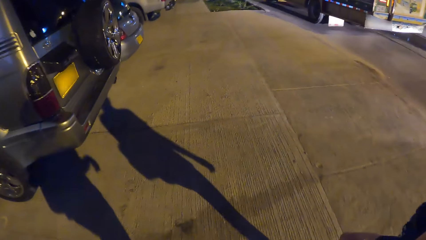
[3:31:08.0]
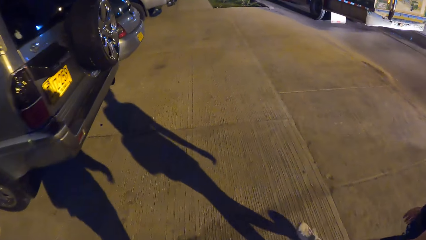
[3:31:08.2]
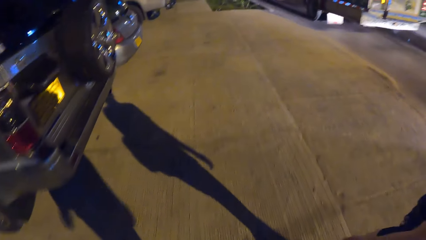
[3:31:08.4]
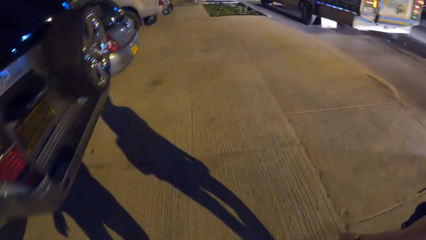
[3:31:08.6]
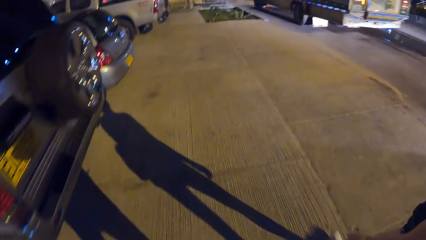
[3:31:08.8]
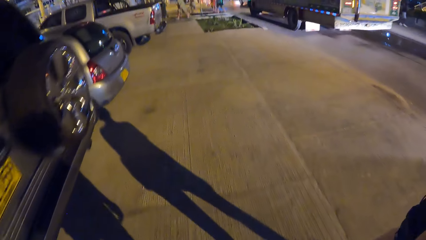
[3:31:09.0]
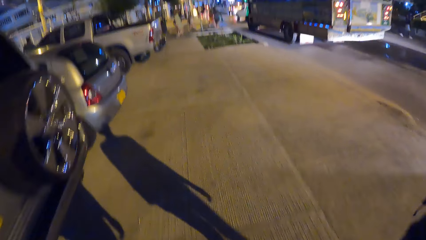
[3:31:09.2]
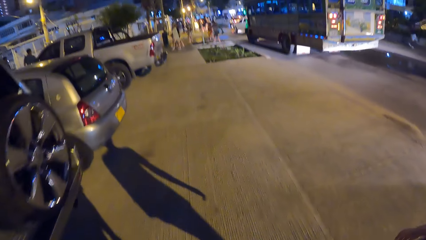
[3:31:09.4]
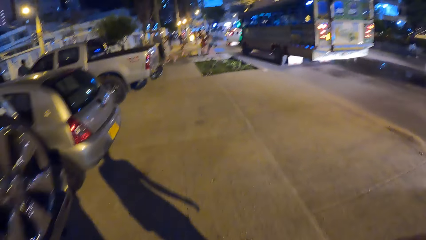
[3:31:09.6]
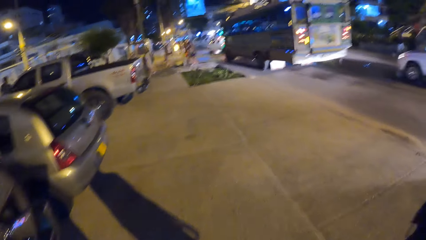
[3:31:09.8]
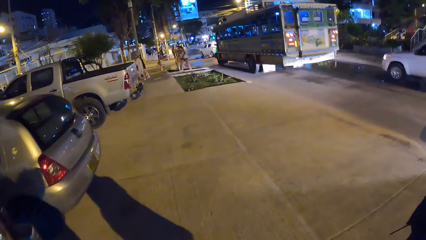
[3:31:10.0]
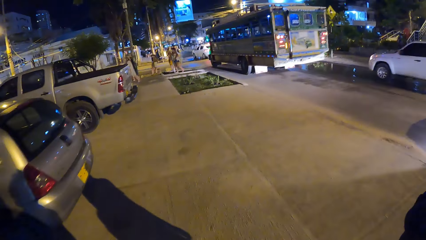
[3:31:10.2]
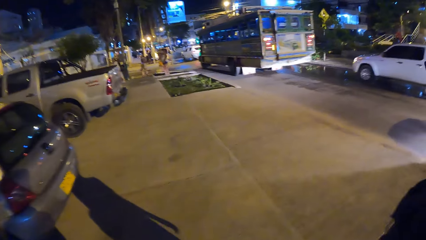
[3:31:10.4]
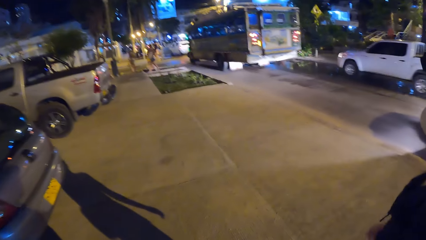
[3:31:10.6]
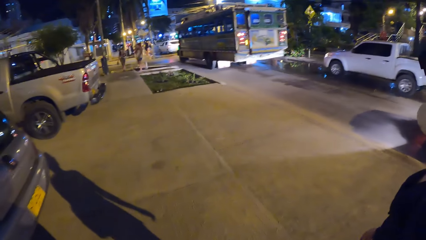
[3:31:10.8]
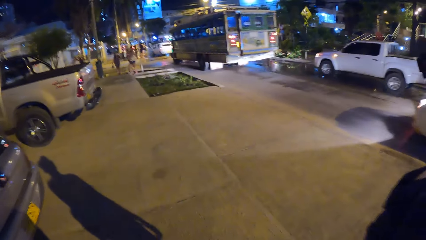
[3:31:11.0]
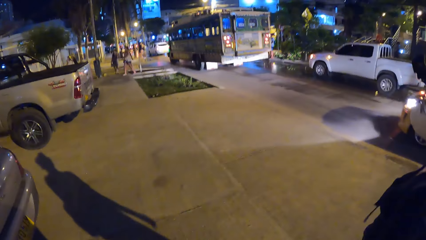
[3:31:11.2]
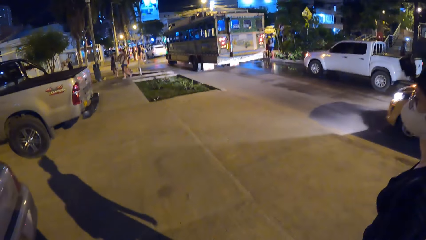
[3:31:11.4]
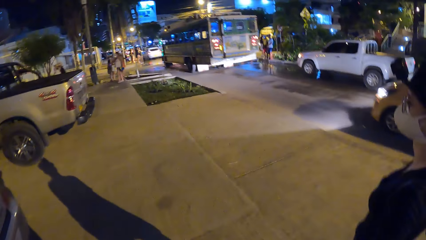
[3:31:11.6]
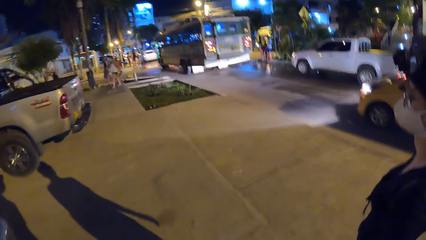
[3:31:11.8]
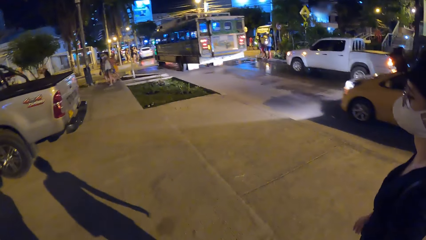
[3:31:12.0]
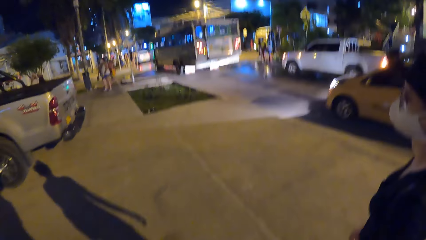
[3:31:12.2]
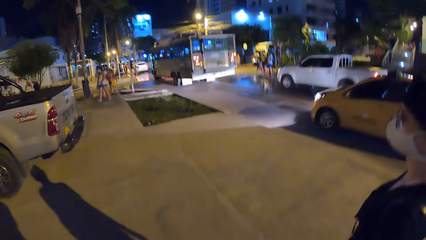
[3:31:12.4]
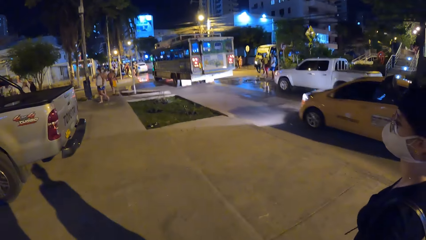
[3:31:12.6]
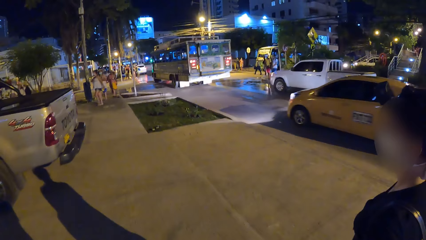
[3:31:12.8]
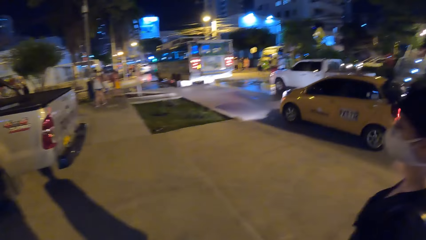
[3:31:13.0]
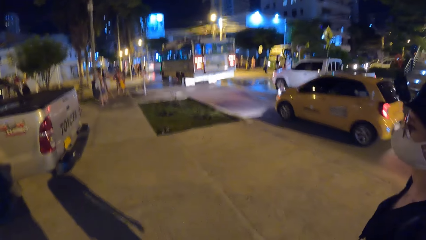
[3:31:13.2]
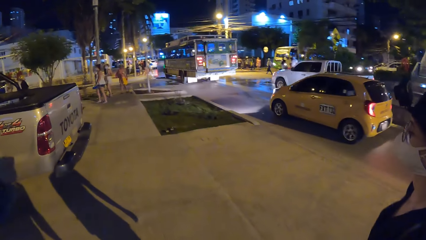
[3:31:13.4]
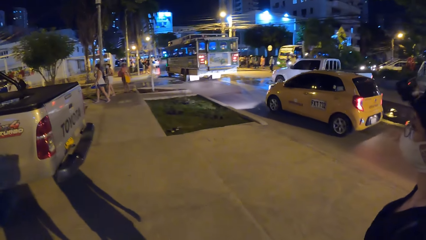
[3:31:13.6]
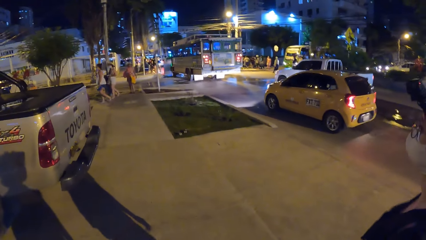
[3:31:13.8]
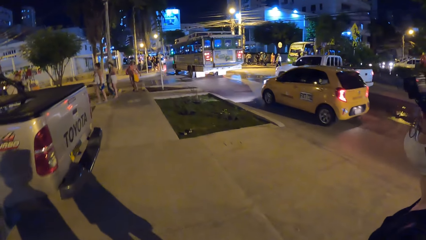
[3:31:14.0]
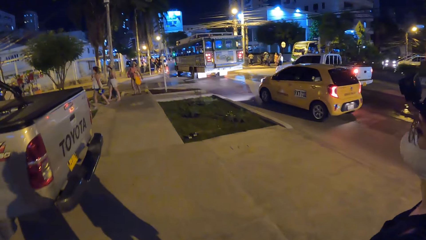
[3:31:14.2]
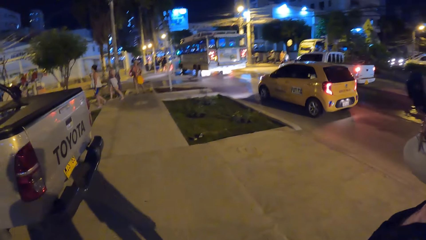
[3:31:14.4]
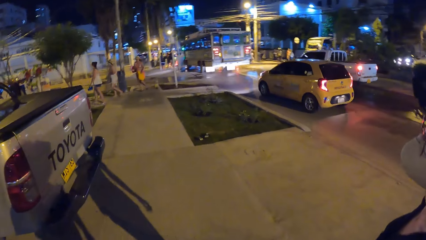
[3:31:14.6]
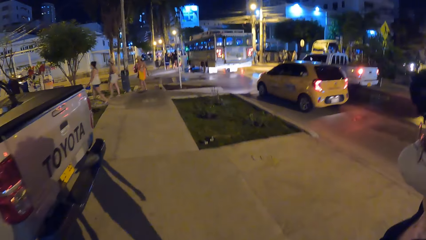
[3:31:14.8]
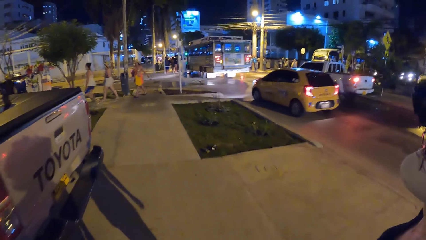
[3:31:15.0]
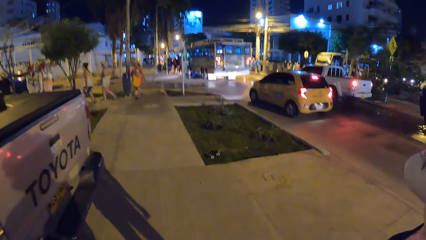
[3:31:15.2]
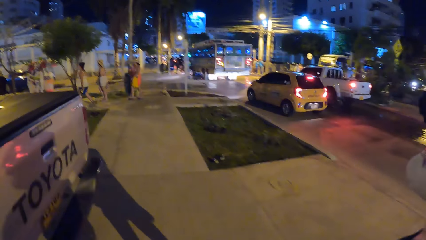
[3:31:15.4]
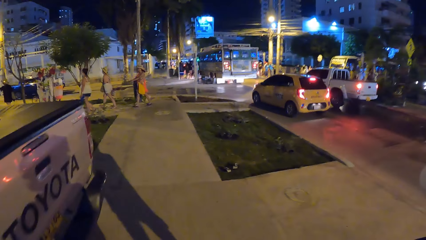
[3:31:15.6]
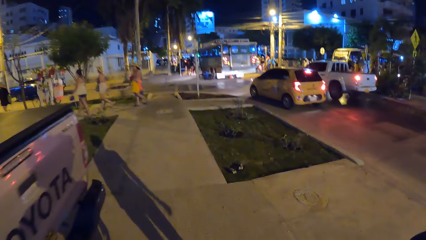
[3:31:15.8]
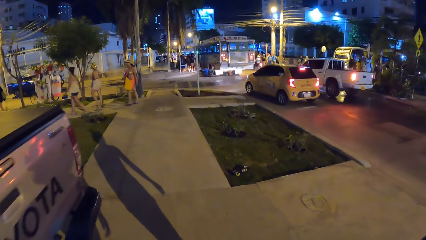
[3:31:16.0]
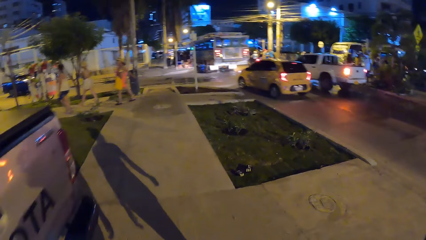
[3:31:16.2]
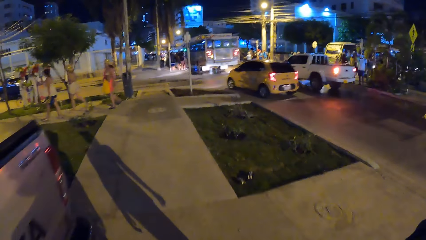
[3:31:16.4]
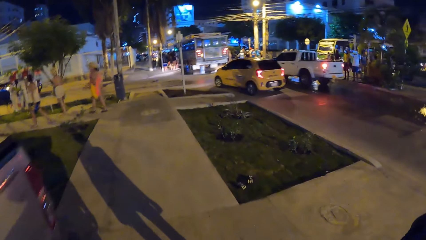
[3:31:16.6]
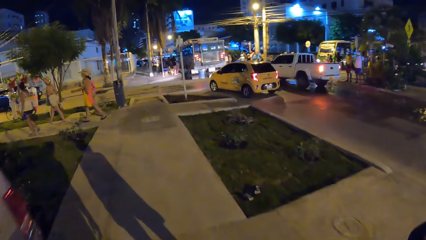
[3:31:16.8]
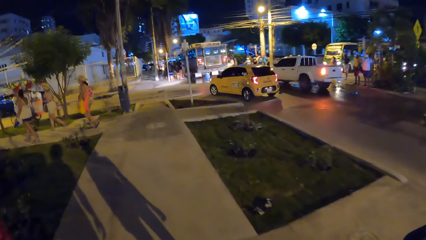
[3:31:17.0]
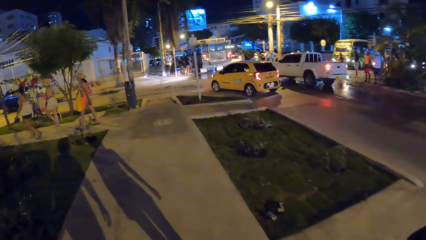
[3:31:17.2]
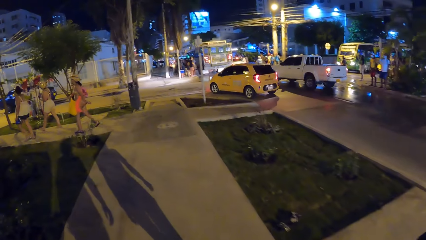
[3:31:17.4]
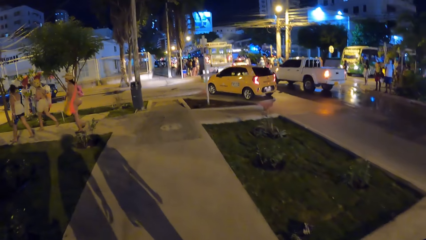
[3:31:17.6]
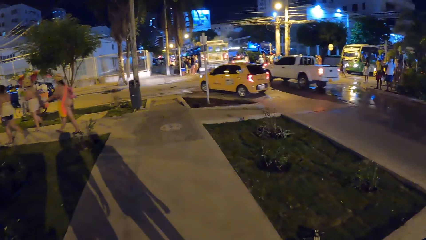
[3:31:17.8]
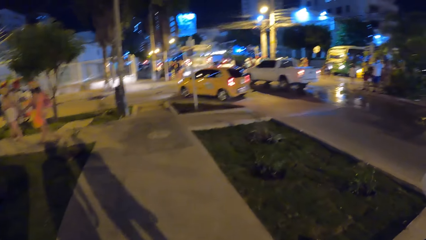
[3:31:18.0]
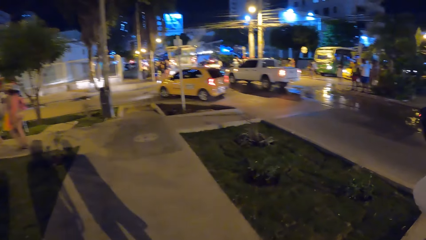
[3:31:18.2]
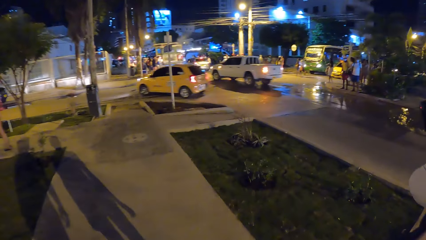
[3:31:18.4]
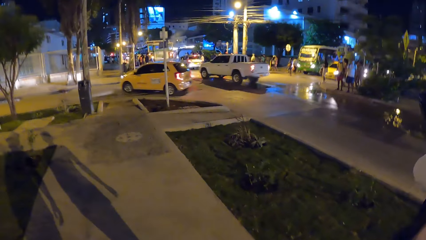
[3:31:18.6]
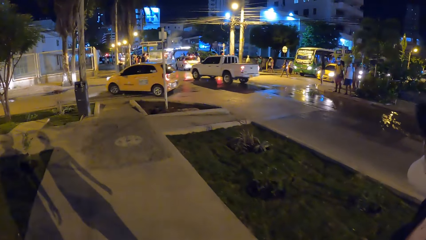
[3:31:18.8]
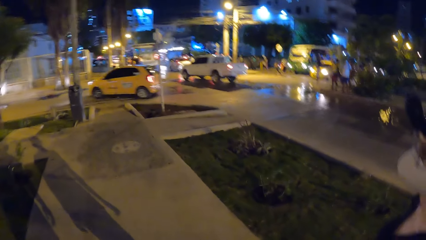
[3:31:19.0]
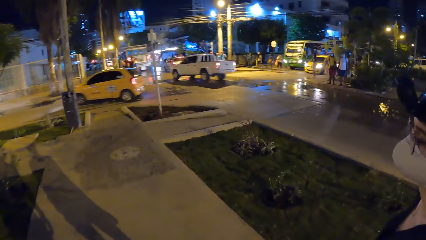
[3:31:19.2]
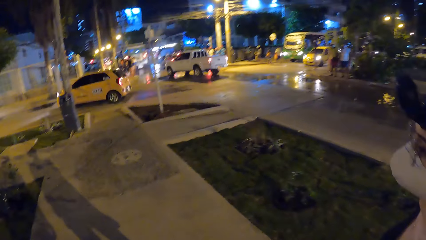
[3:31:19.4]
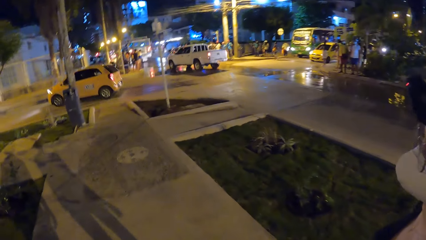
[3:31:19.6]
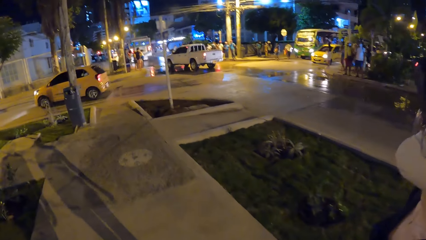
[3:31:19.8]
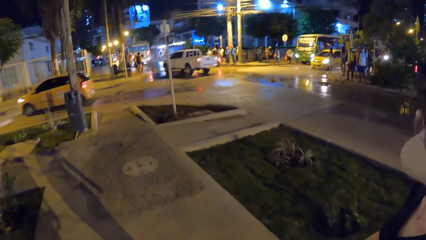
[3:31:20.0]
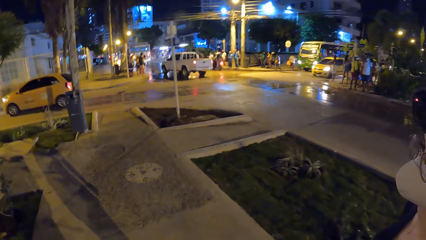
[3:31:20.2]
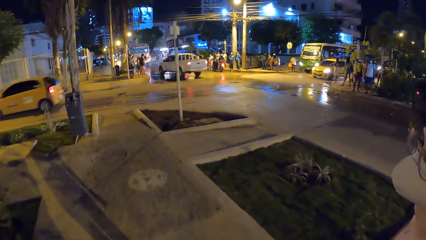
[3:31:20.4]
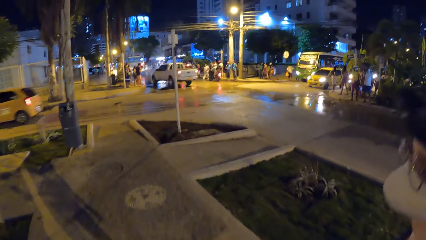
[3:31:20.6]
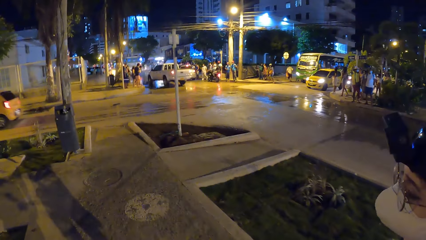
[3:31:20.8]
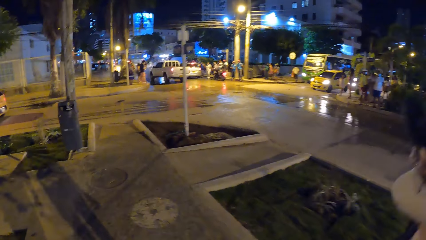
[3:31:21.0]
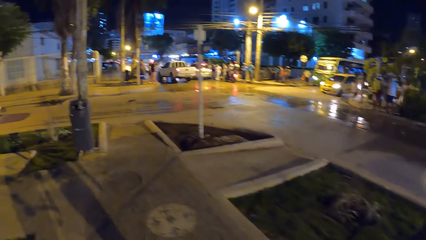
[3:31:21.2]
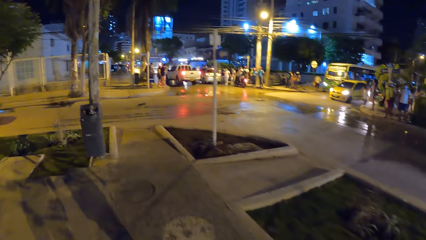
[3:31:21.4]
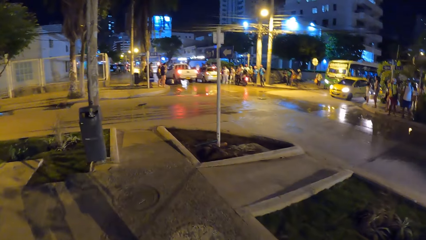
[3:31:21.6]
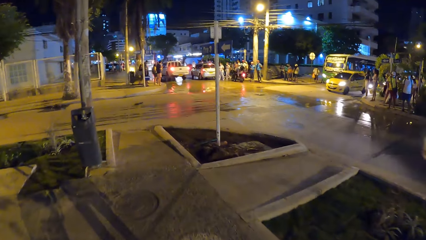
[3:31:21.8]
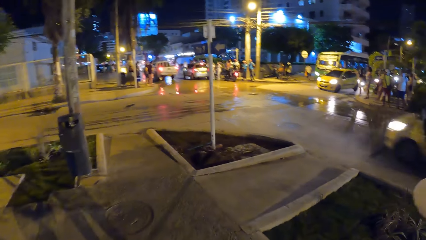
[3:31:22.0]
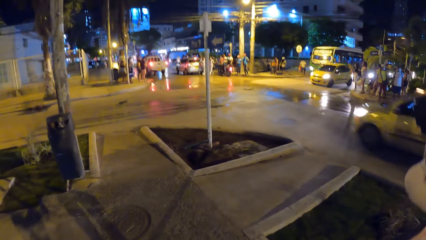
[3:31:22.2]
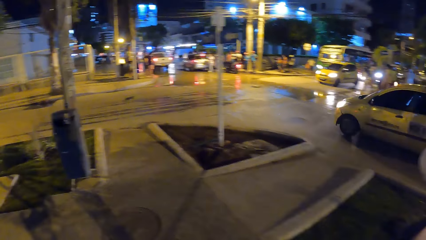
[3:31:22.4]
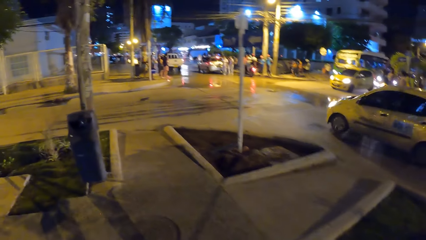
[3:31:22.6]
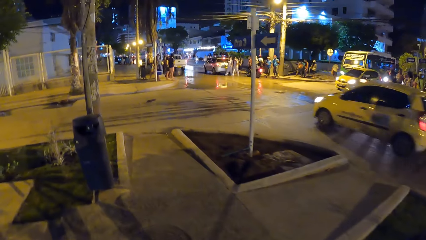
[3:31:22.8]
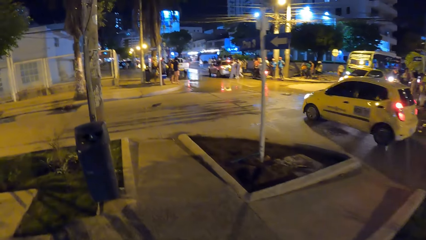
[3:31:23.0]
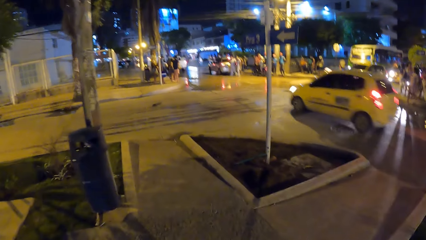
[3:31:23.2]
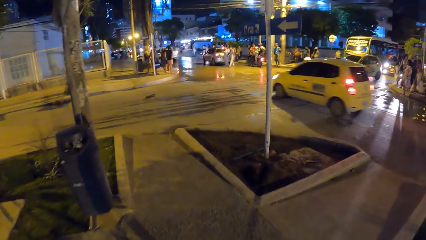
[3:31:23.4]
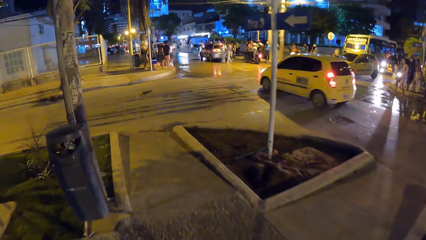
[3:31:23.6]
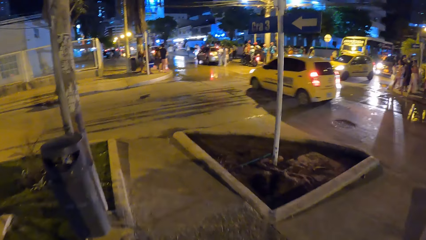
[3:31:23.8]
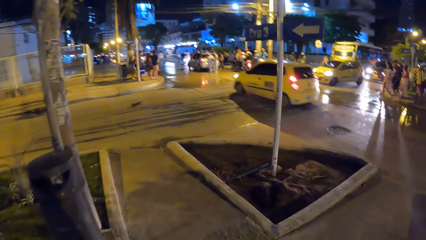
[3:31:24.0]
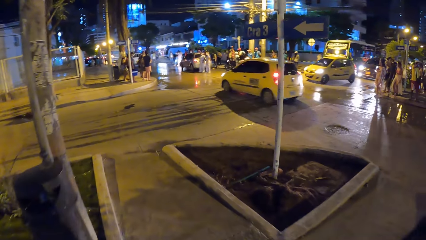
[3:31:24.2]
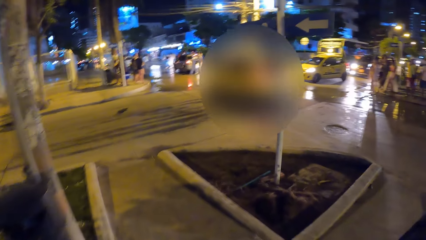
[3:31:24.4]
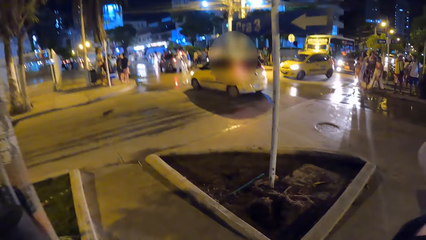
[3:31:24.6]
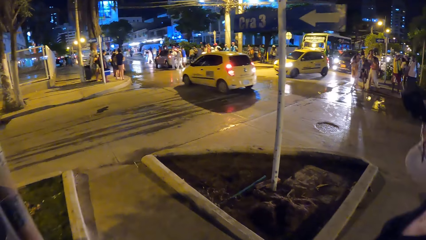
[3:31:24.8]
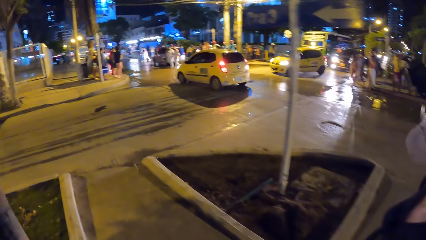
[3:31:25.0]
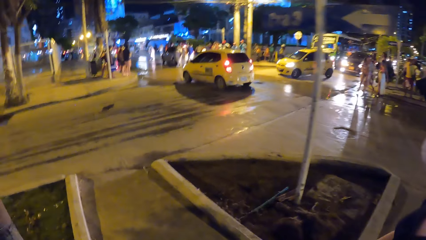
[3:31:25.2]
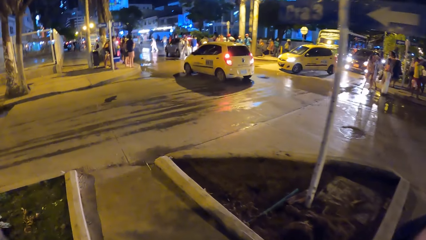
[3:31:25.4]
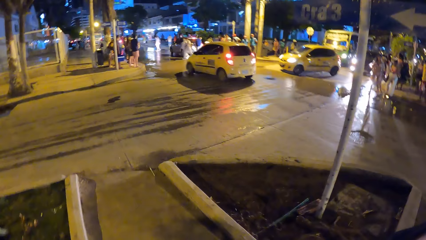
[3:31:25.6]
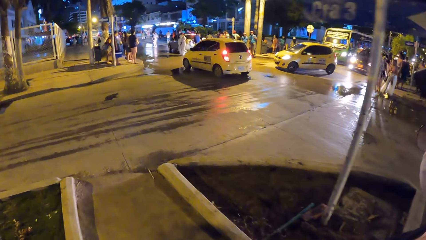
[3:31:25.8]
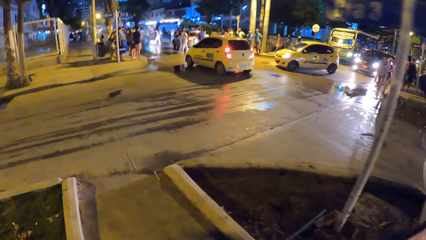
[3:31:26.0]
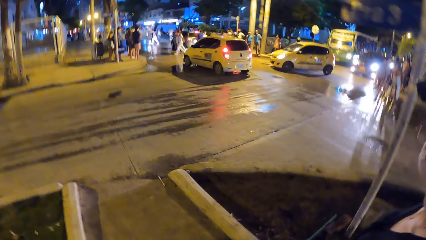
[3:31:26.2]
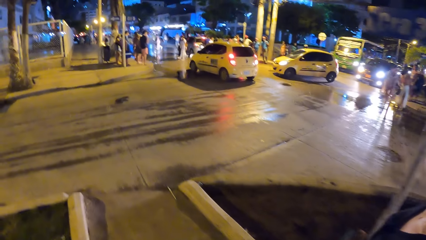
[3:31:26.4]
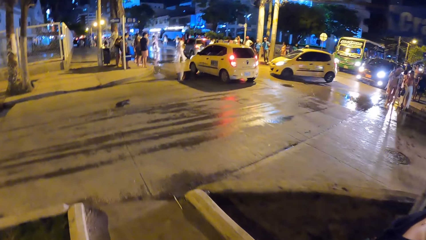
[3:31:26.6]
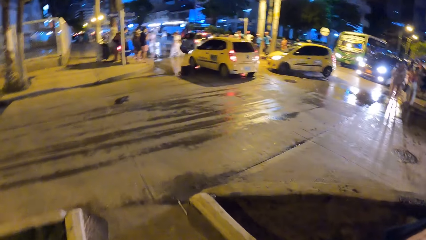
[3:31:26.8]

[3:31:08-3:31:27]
A white pickup truck drives past the camera wearer on the road. A yellow car drives past the camera wearer on the road. It drives past again.
